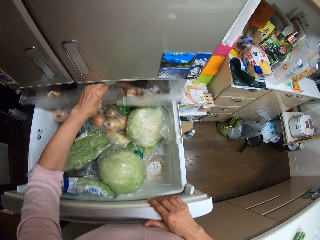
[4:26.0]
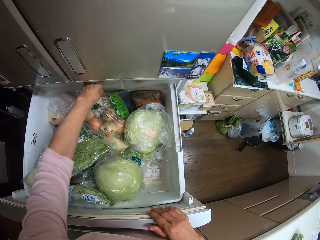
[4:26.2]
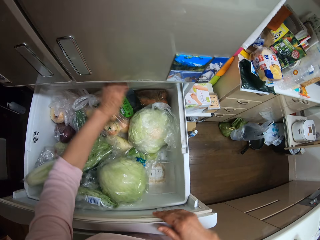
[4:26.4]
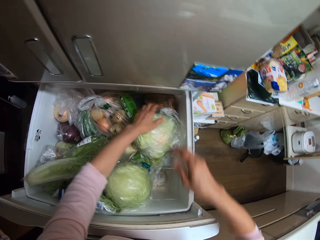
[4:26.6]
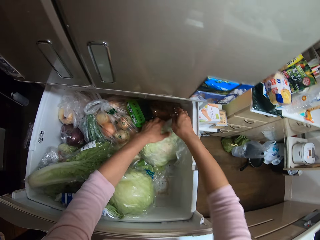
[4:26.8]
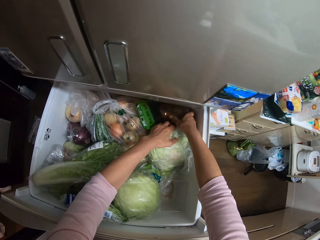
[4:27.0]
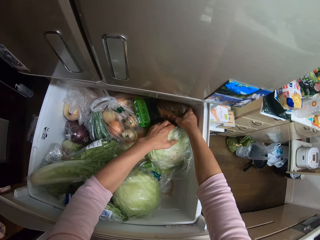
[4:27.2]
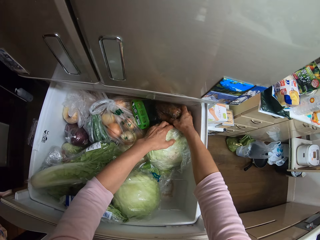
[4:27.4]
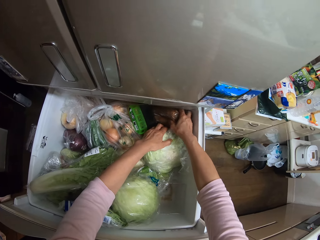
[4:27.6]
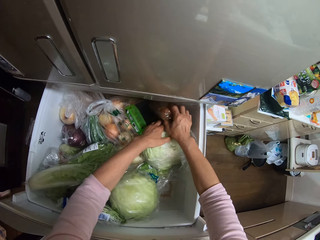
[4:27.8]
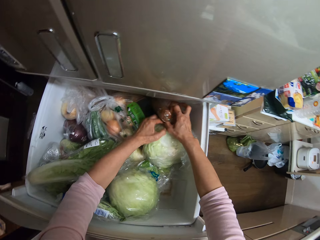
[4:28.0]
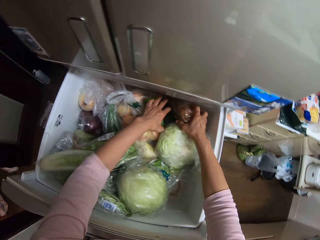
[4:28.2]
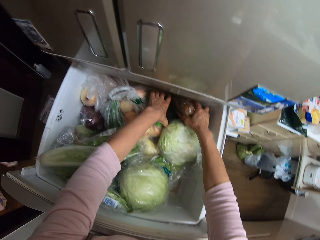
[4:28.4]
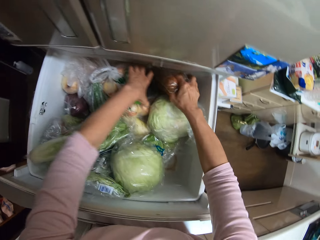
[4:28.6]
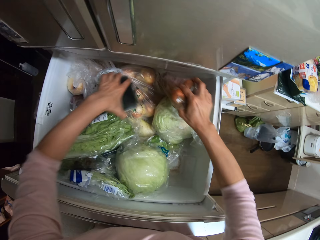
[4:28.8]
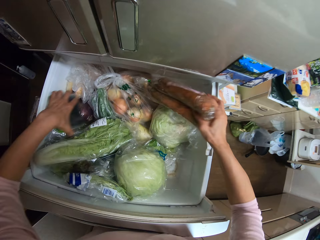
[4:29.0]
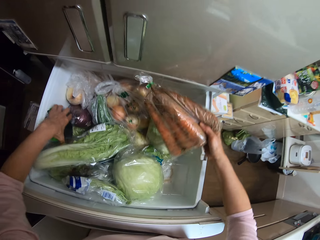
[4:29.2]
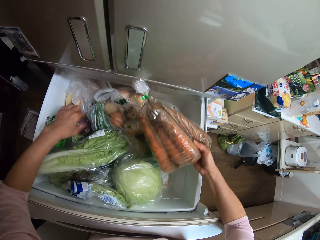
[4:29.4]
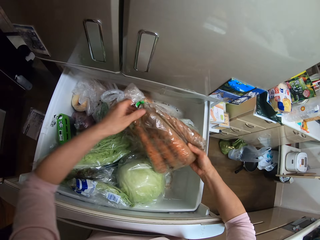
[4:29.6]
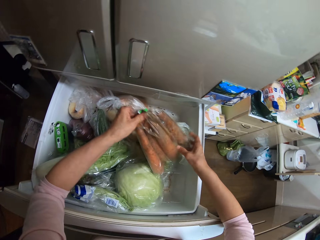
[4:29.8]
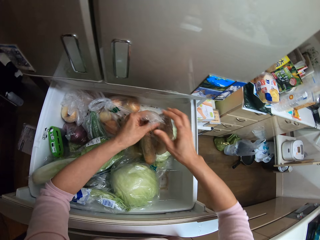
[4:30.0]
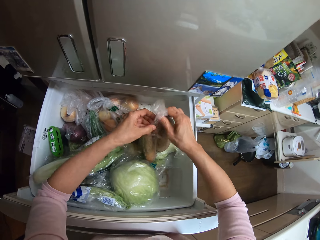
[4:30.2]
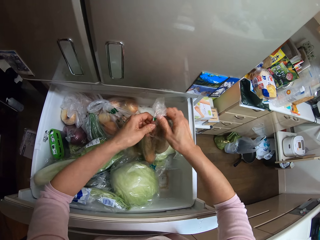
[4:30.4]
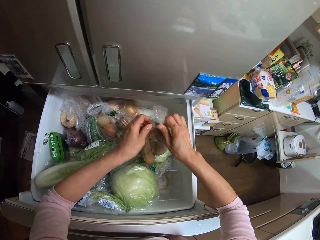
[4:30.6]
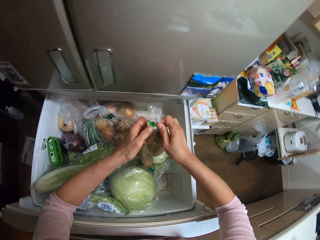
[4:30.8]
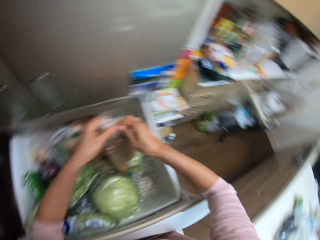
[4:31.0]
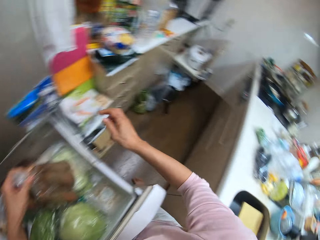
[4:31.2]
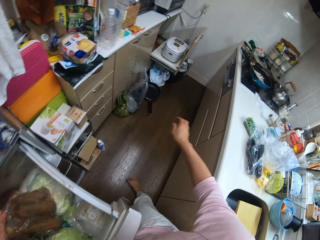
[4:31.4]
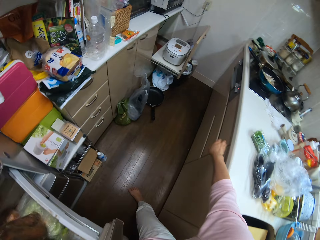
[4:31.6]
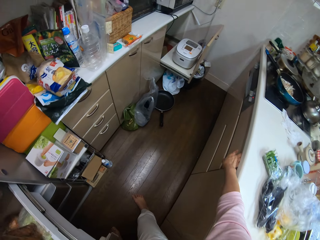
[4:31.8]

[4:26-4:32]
The camera wearer moves foodstuffs in the fridge. She pushes the fridge tray inside. She picks the carrots from the fridge. She opens a nylon or paper of carrots with her hands.

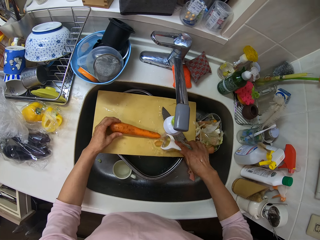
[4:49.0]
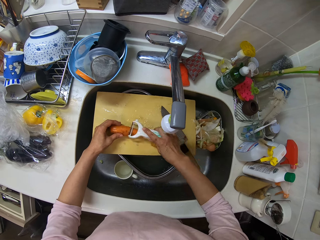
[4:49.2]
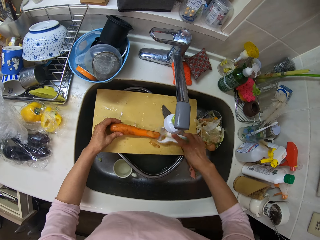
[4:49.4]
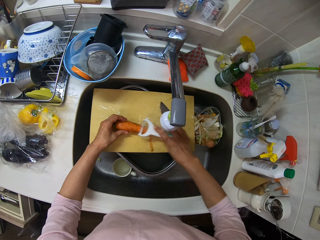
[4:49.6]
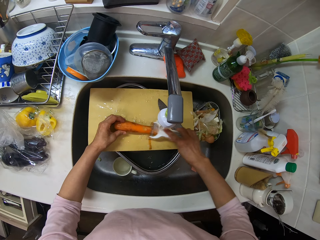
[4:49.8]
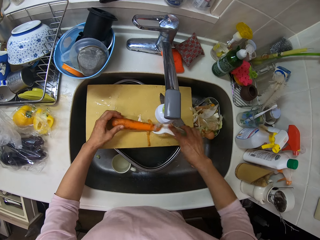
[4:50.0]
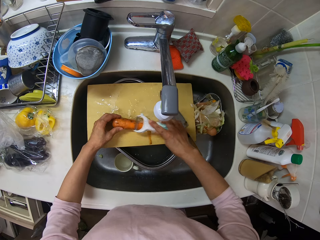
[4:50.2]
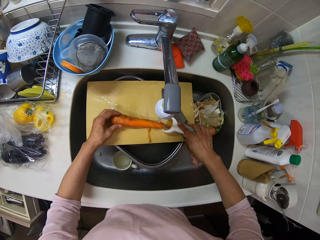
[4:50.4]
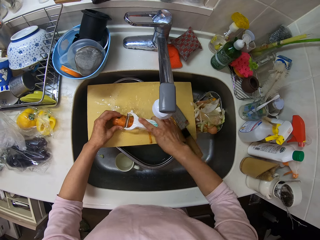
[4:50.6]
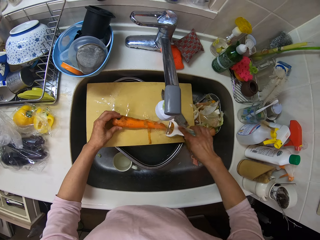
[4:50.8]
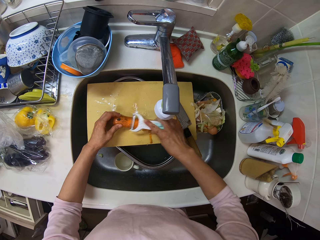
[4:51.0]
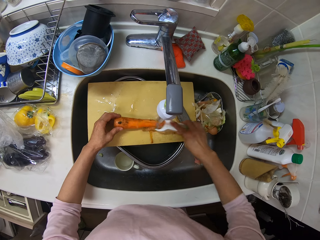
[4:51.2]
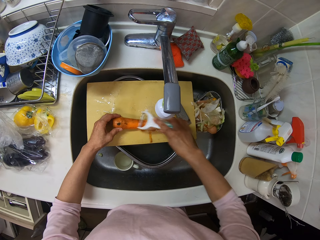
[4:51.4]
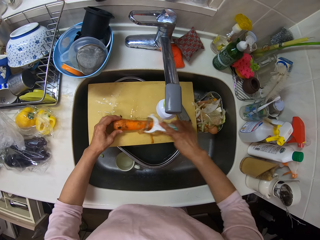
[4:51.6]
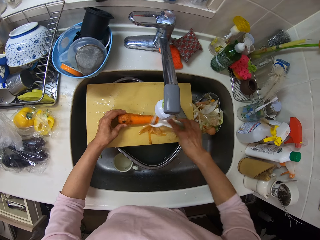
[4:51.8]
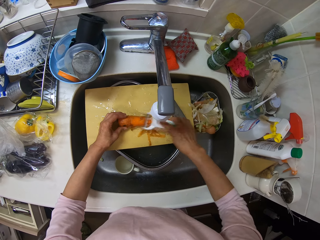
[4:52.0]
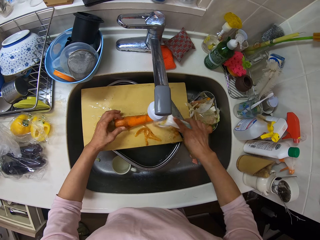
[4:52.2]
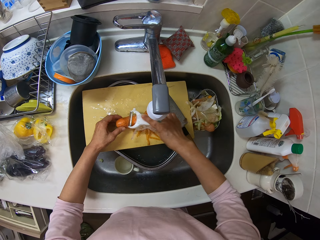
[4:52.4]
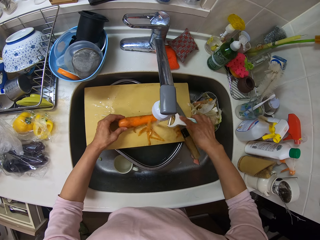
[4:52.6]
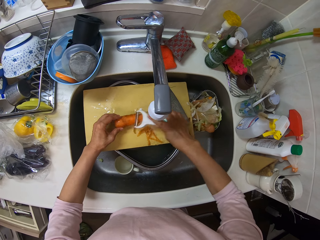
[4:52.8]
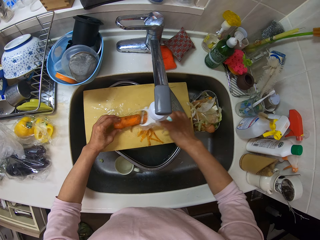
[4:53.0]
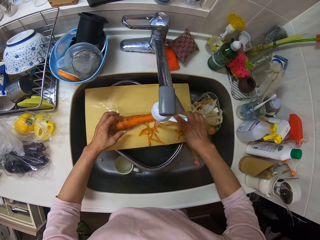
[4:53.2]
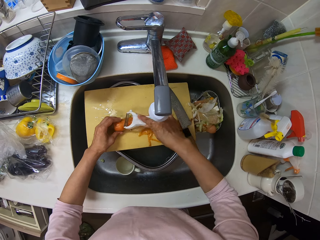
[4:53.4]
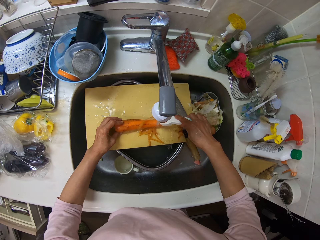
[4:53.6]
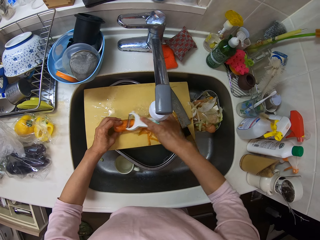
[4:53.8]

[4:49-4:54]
The camera wearer peels the carrot with the peeler in her right hand.

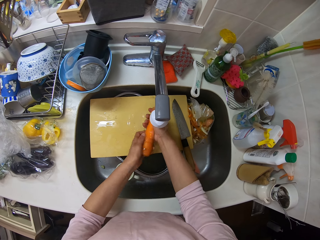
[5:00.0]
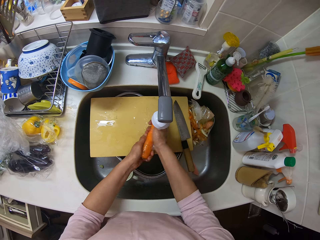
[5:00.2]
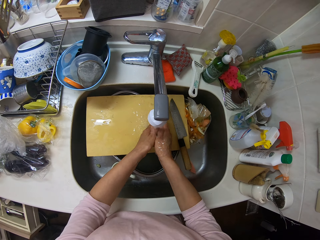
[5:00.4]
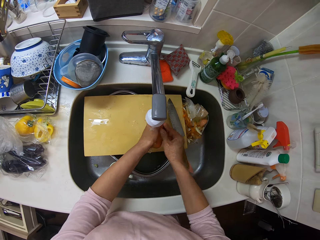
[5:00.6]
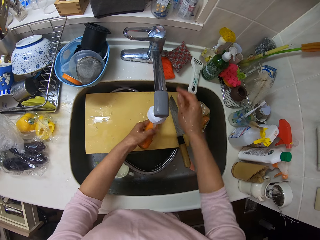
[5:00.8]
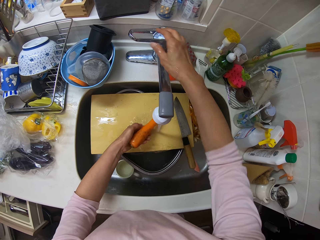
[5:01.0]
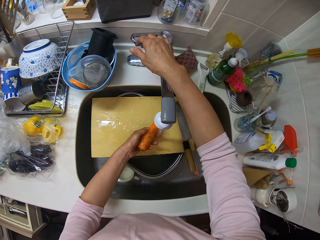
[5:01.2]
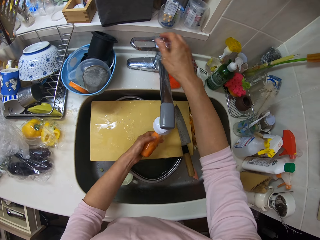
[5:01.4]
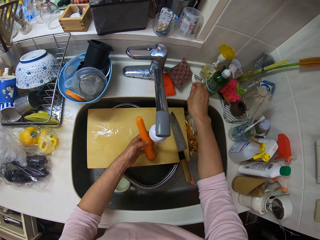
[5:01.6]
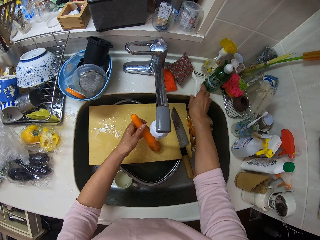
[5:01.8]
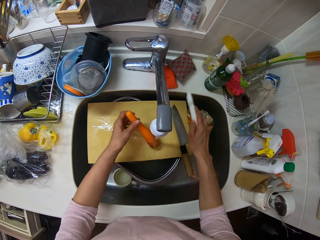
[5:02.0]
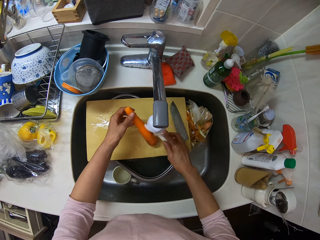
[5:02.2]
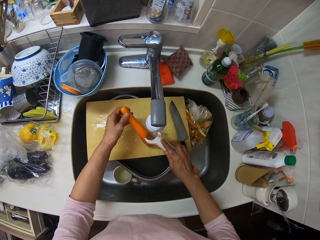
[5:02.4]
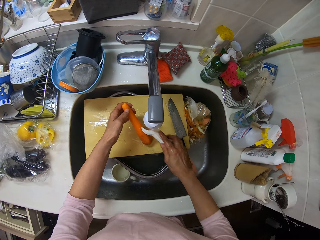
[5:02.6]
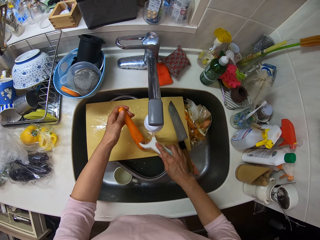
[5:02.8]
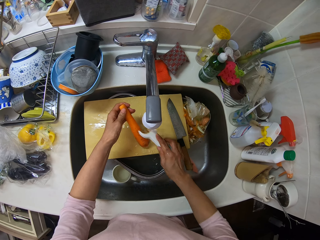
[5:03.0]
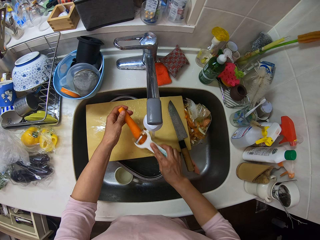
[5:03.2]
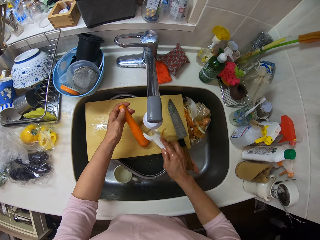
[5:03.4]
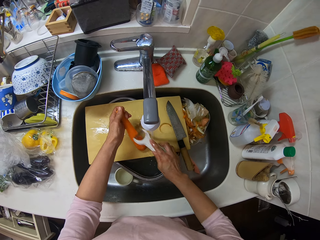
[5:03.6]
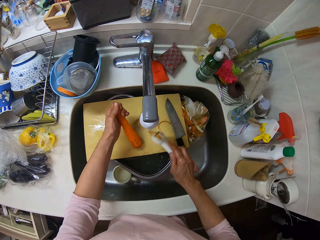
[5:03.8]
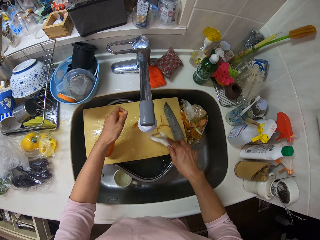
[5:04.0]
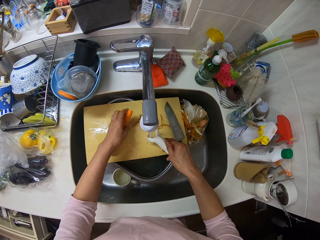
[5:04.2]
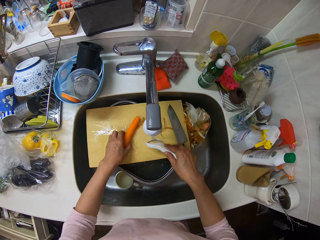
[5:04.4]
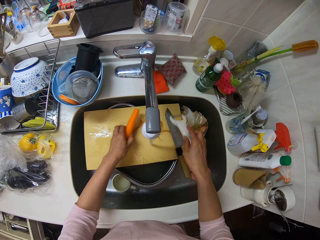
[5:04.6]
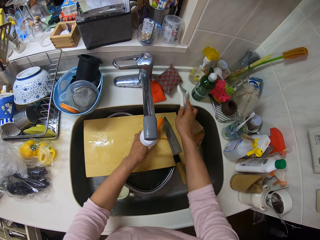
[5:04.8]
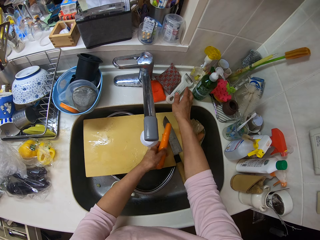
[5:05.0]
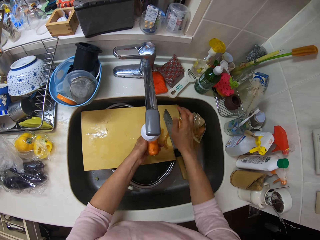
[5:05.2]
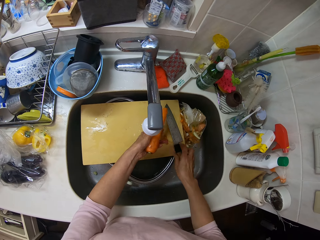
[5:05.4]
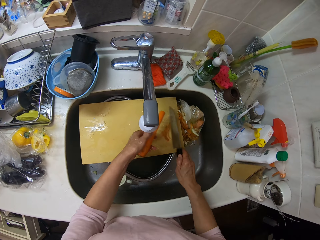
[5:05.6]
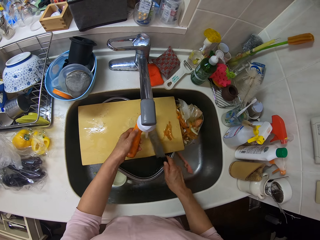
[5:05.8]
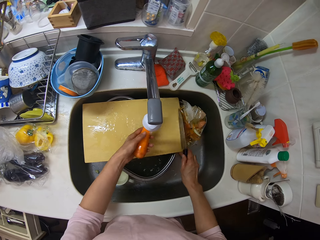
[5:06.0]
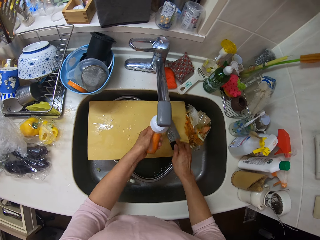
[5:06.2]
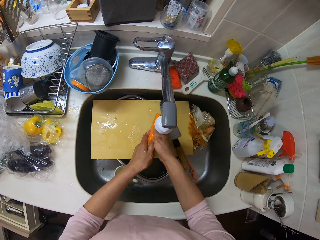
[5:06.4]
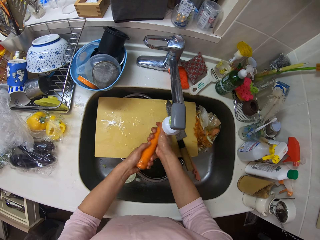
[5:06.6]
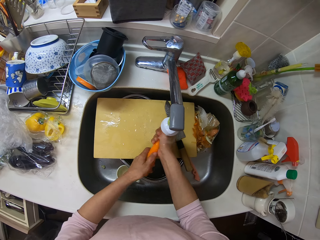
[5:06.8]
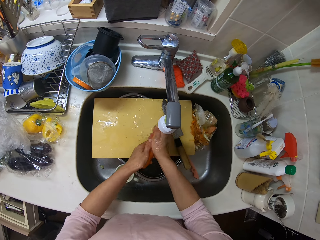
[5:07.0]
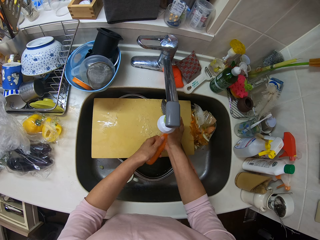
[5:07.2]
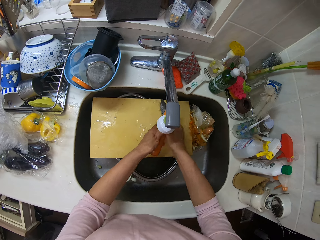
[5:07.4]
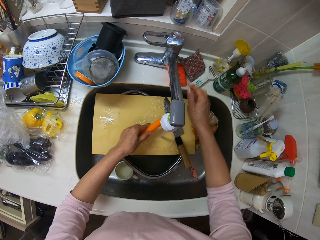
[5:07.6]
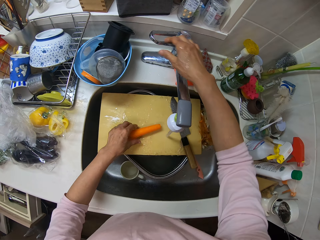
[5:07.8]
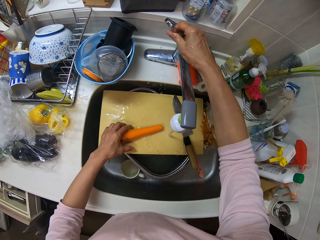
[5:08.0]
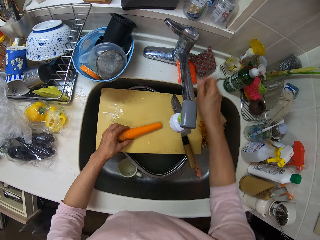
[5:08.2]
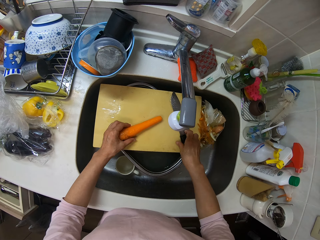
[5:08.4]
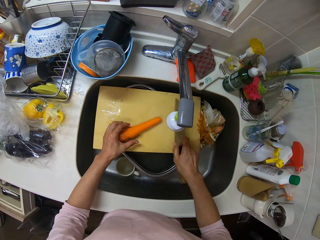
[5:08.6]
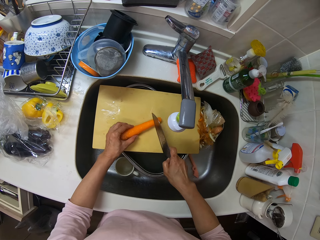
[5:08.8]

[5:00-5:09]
The camera wearer cleans the carrot. She adds the water pressure. She closes the tap with her right hand. She picks up the peeler with her right hand. She peels the carrot with the peeler in her right hand. She removes the carrot peels from the peeler. She drops the peeler on the kitchen surface. She picks up the knife with her right hand. She clears dirt from the wooden plank with the knife in her right hand. She drops the knife on the wooden plank with her right hand. She washes the carrot in the sink with her hands. She closes the tap with her right hand. She picks up the knife from the wooden plank with her right hand.
